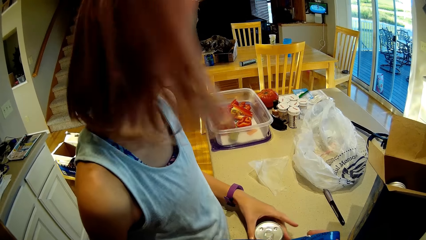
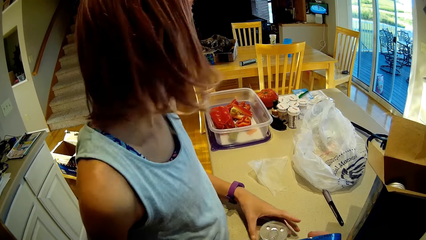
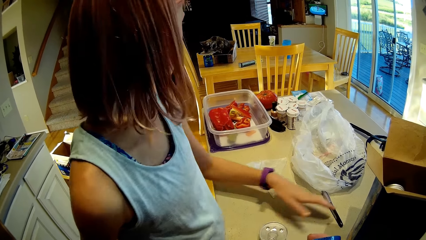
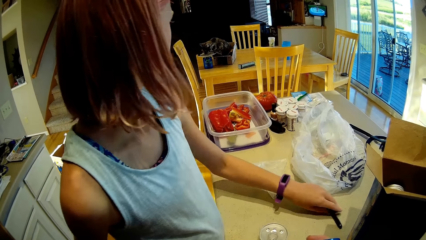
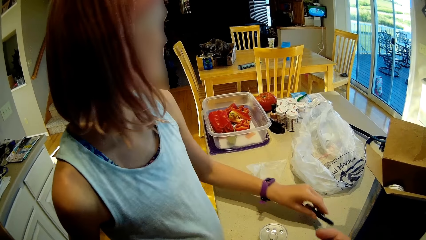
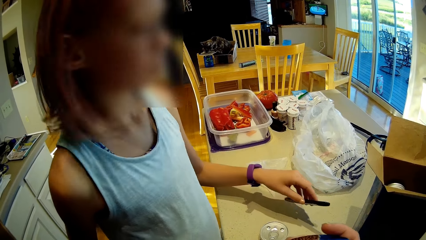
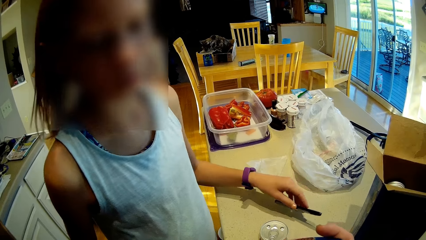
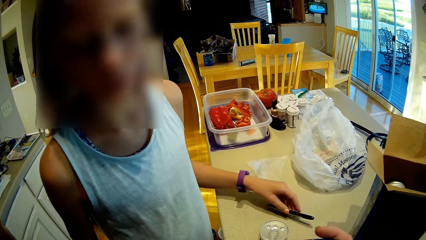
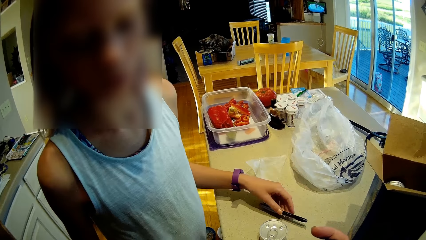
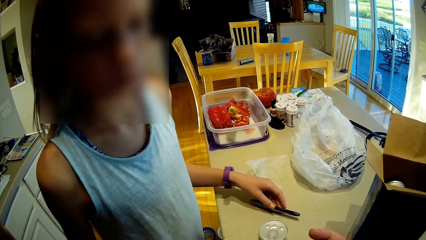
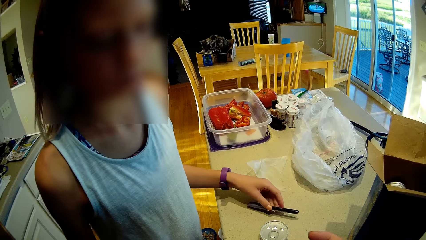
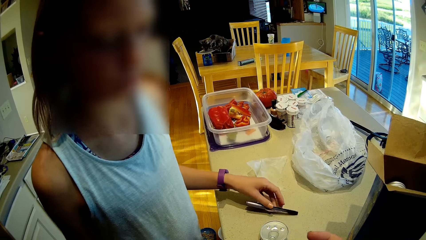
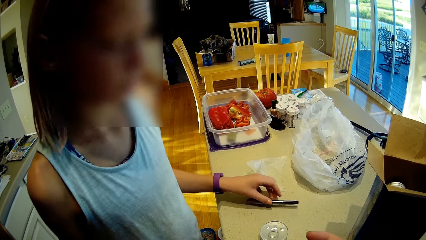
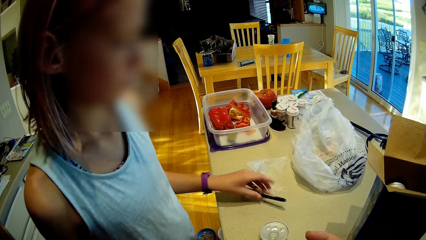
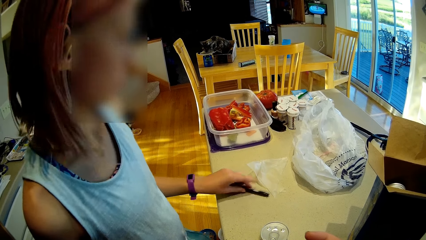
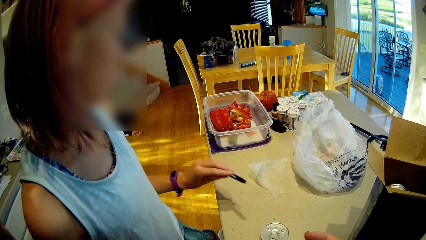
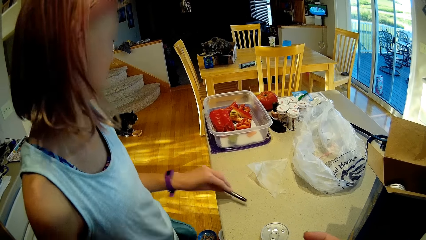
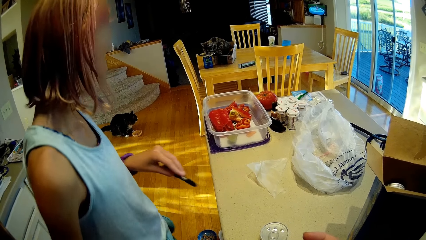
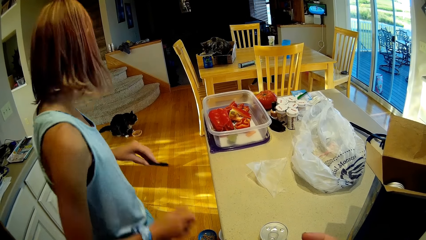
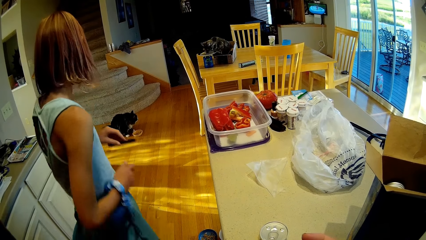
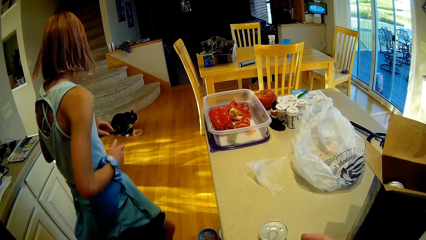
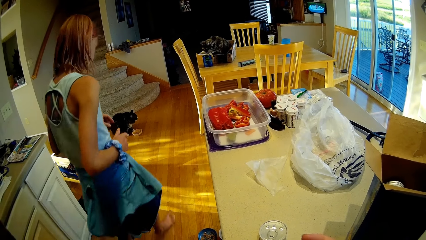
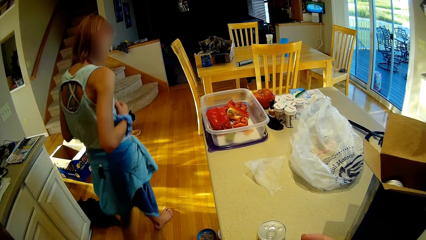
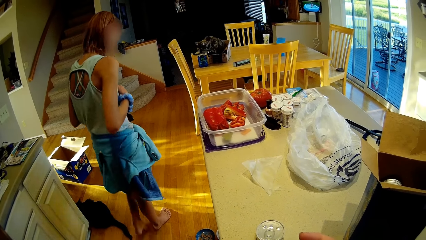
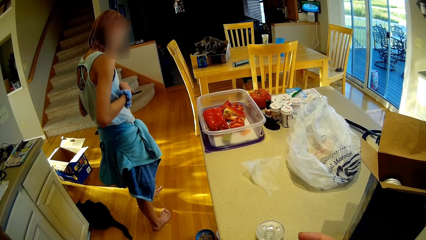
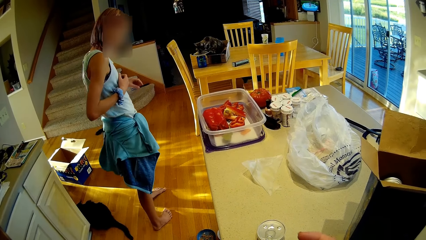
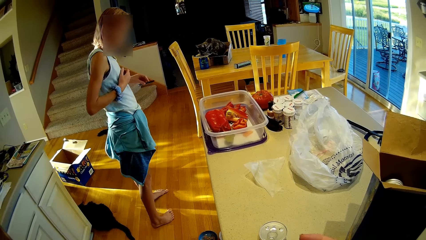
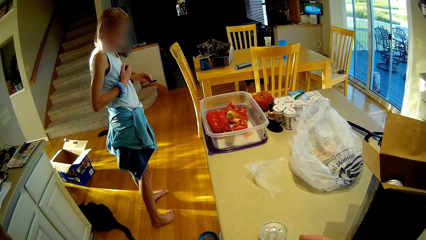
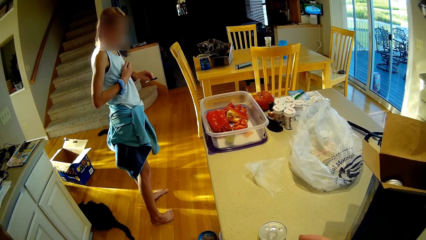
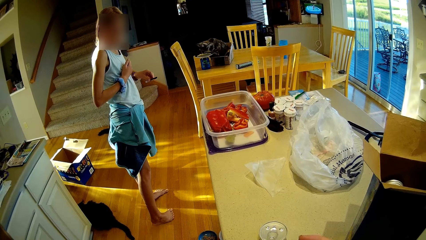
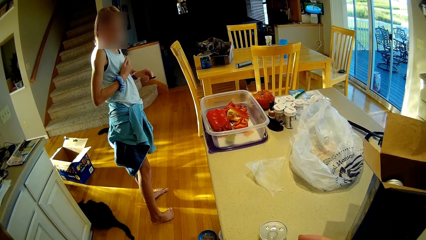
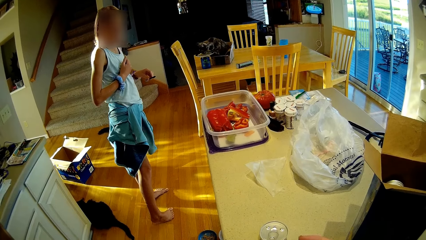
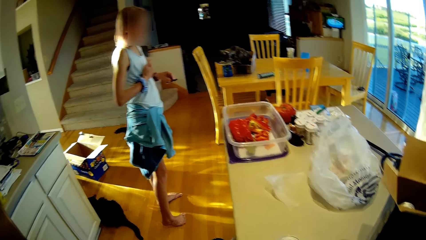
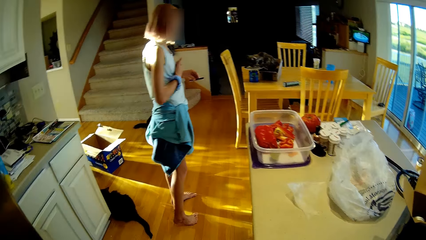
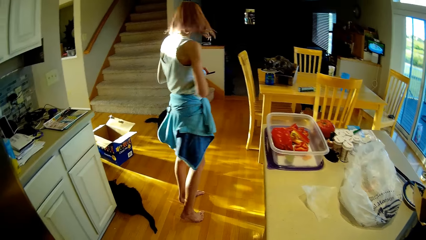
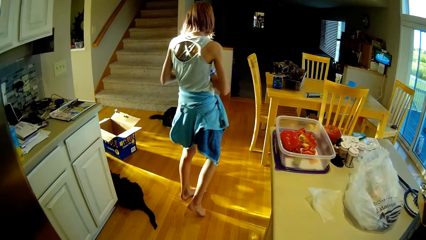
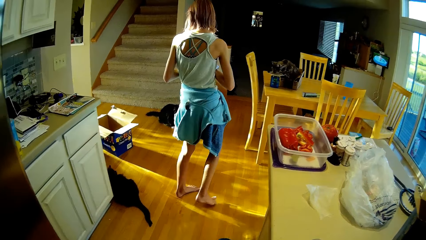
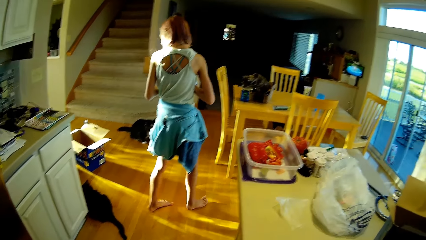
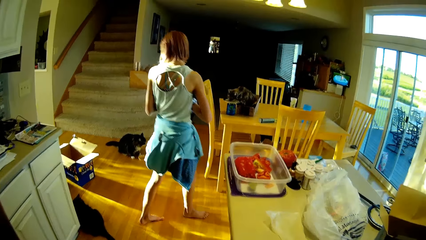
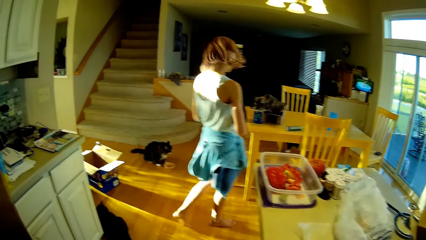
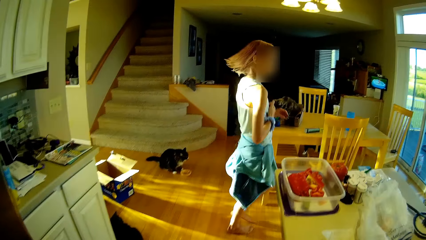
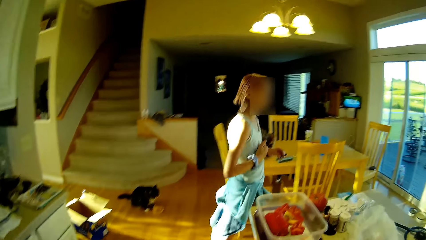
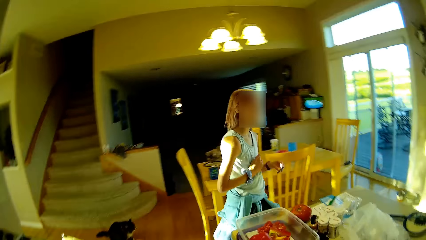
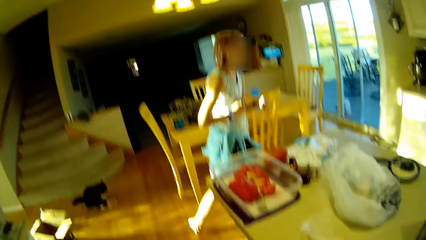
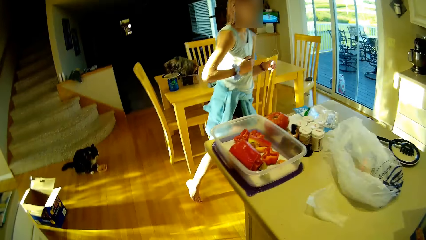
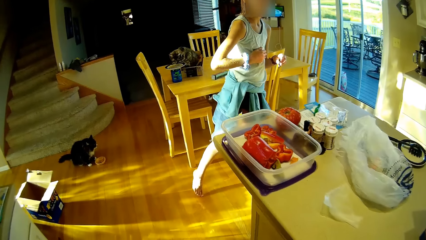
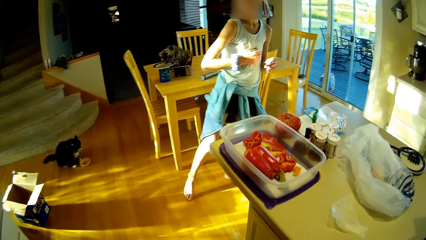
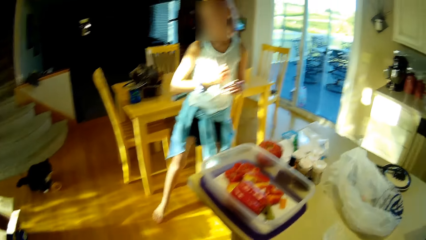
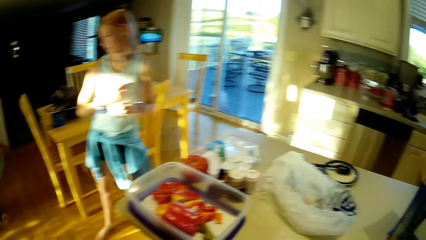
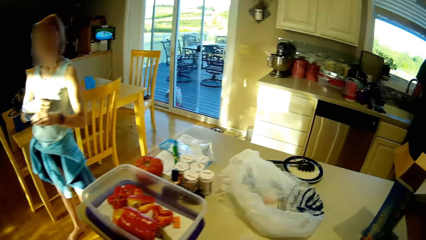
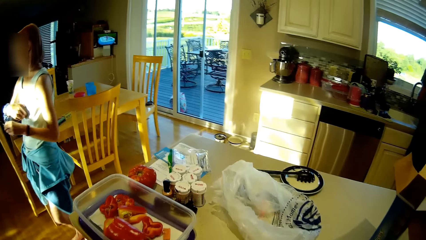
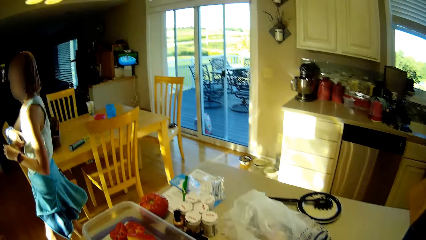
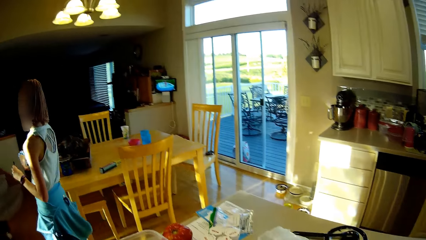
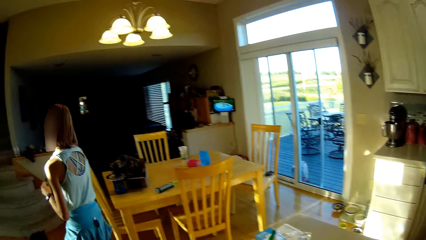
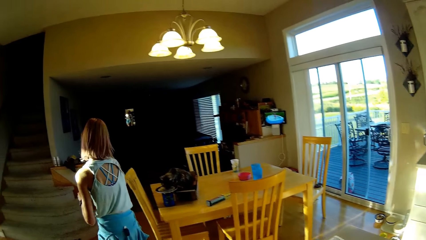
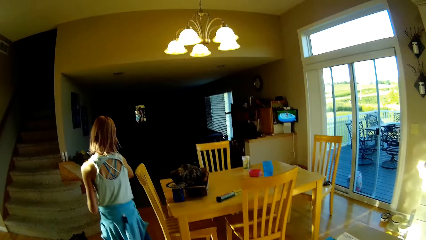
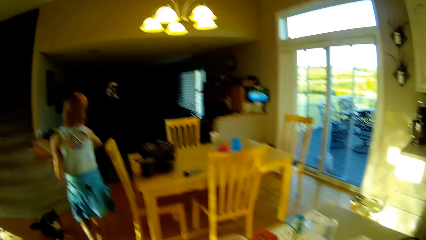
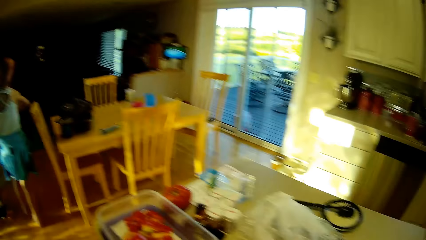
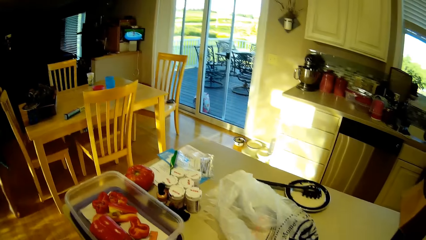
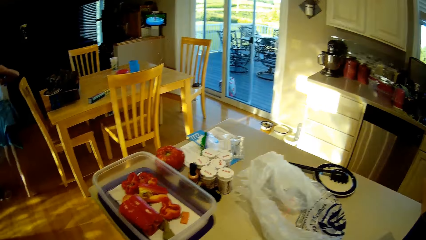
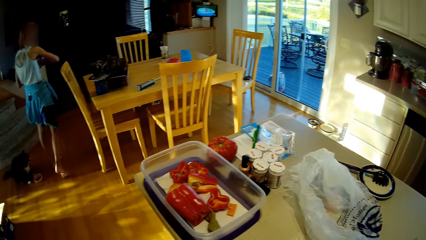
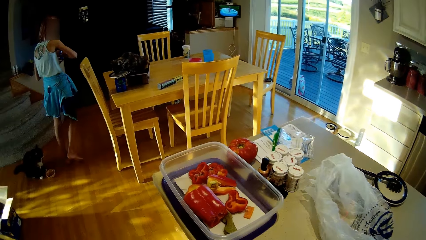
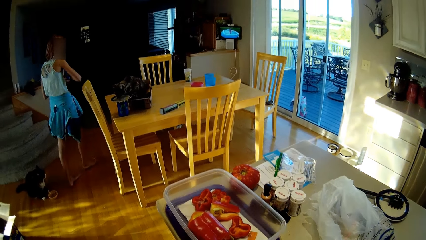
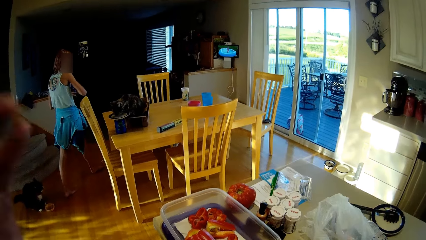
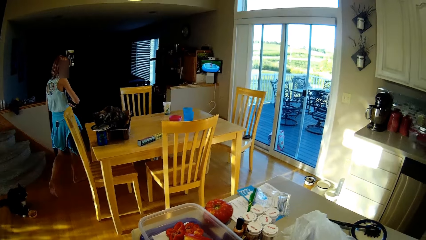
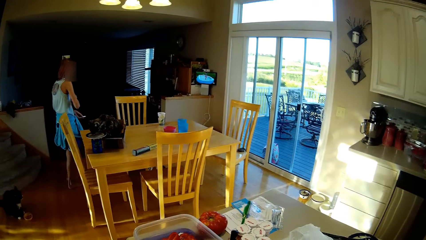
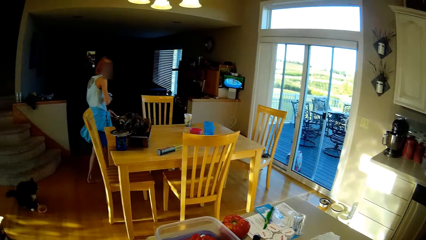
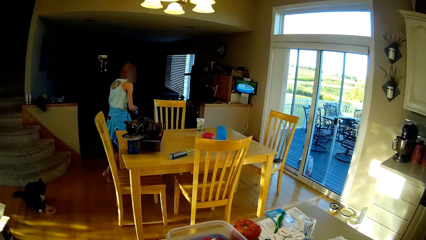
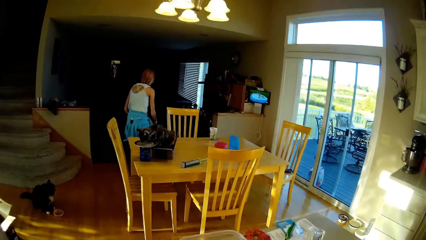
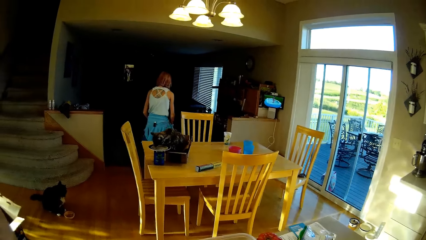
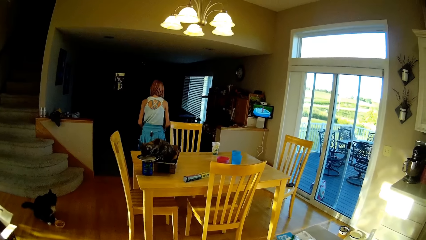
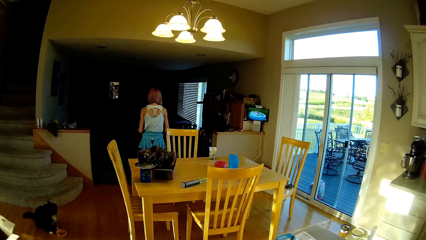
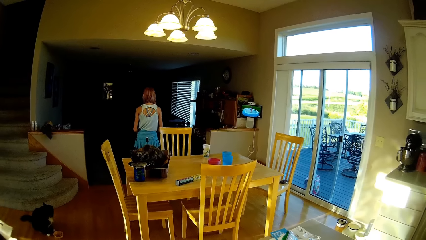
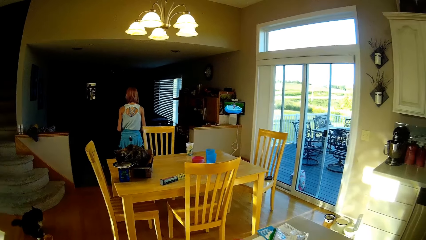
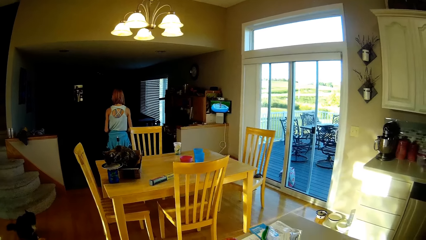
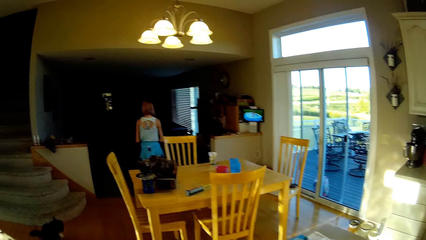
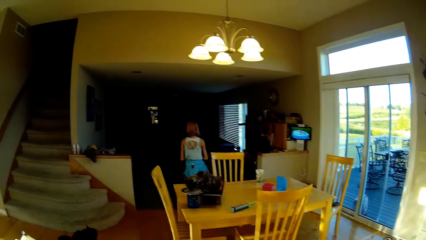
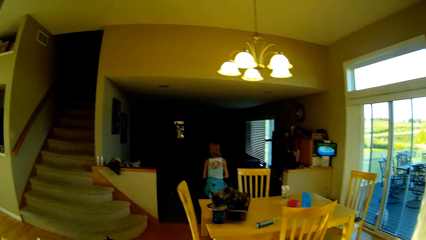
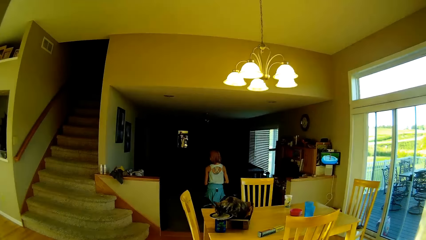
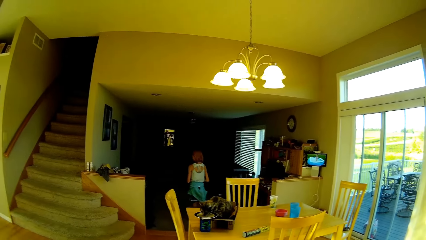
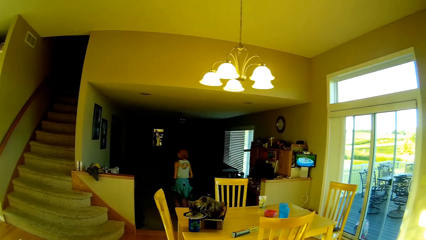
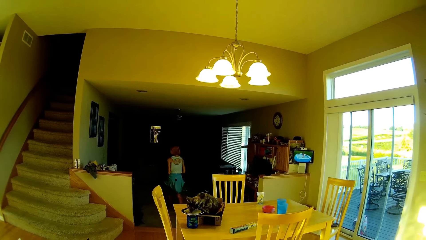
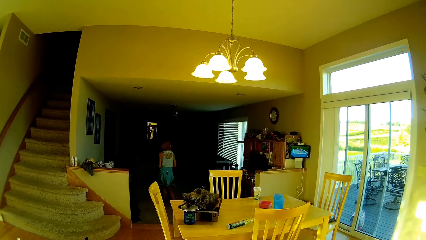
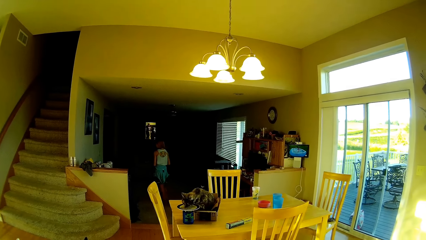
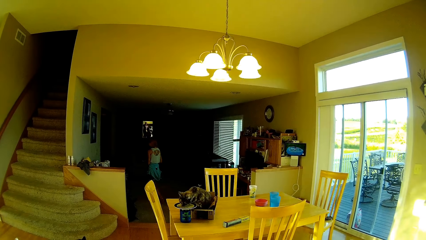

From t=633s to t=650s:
A person picks up the pen and touches the pen. The person walks around, looks around, and walks around. The camera wearer walks around and looks around.
